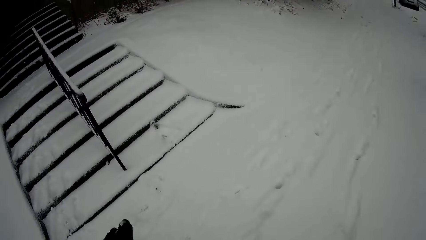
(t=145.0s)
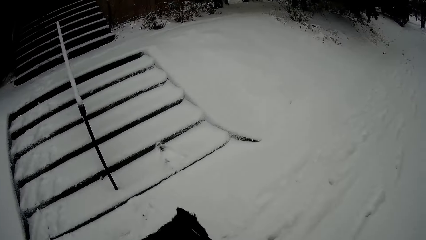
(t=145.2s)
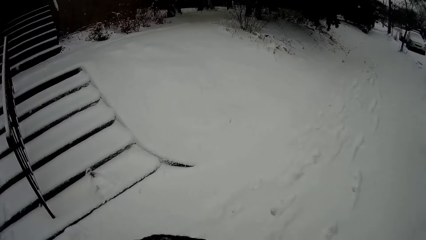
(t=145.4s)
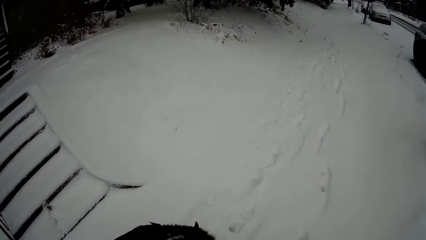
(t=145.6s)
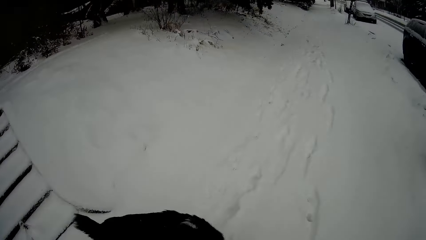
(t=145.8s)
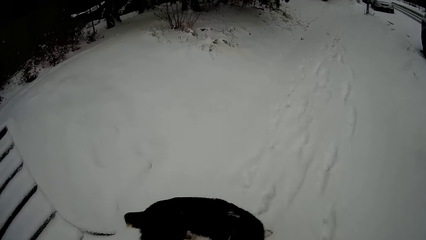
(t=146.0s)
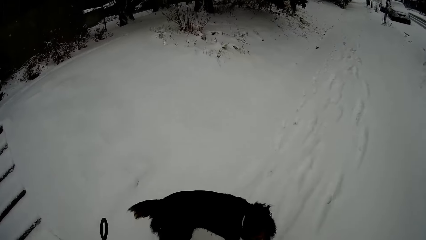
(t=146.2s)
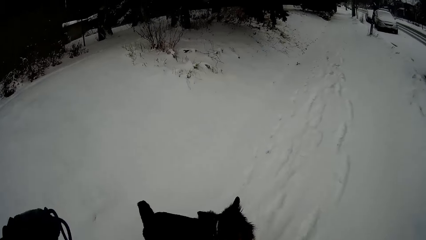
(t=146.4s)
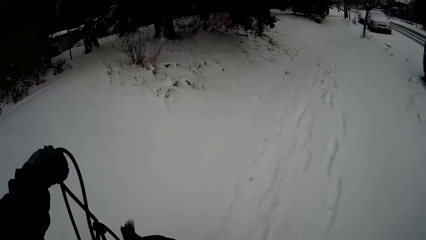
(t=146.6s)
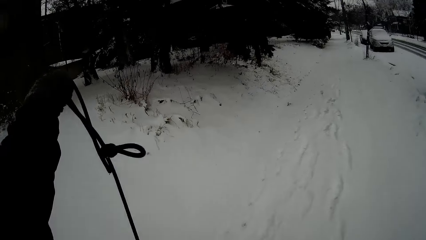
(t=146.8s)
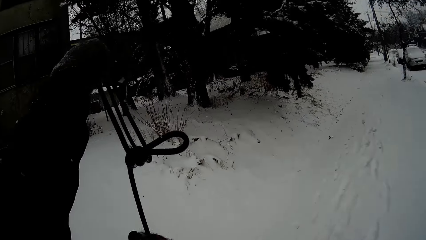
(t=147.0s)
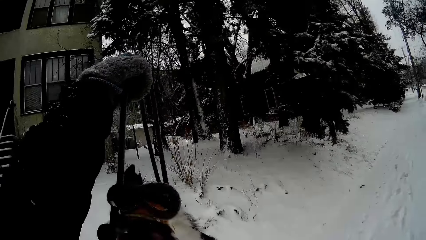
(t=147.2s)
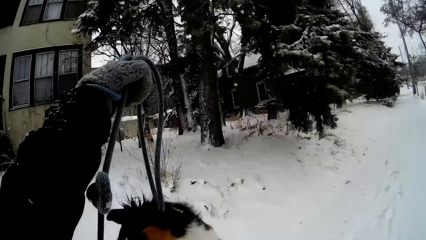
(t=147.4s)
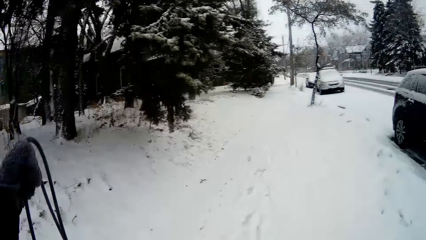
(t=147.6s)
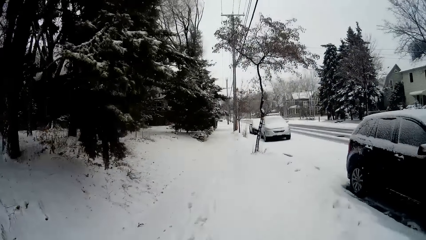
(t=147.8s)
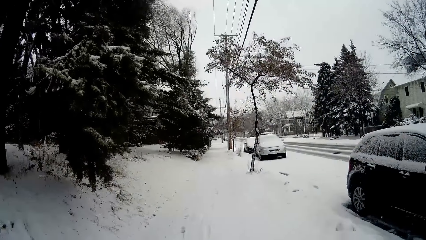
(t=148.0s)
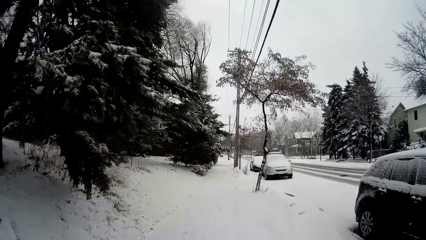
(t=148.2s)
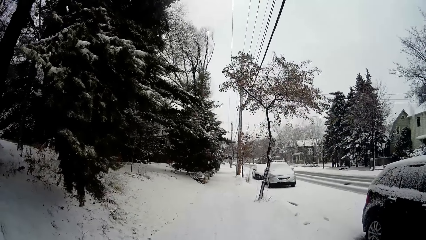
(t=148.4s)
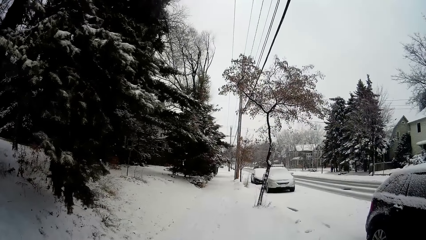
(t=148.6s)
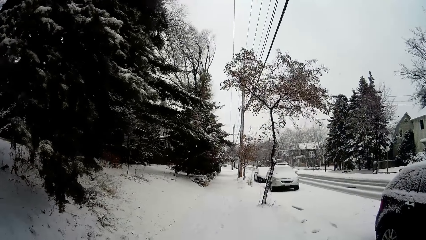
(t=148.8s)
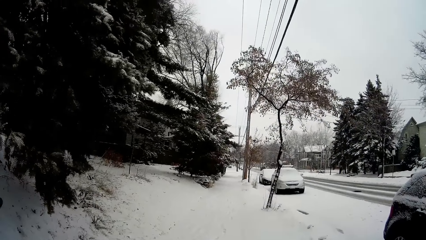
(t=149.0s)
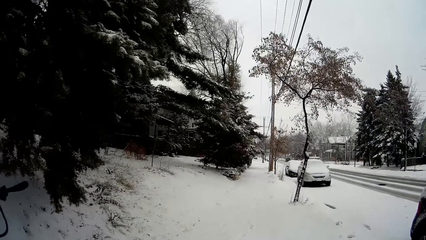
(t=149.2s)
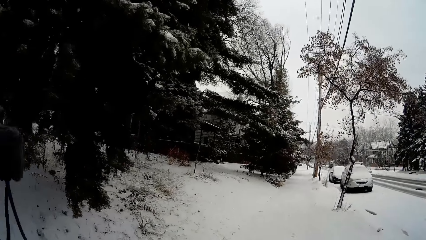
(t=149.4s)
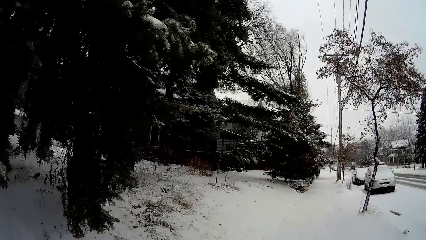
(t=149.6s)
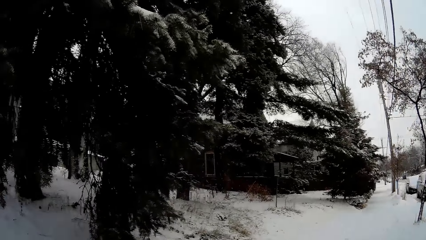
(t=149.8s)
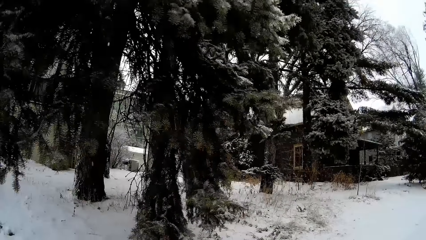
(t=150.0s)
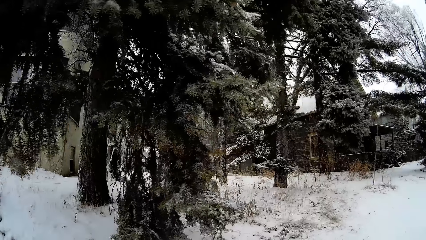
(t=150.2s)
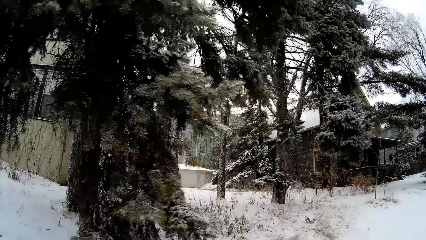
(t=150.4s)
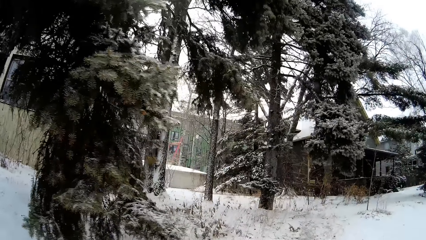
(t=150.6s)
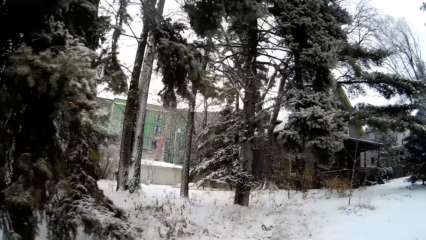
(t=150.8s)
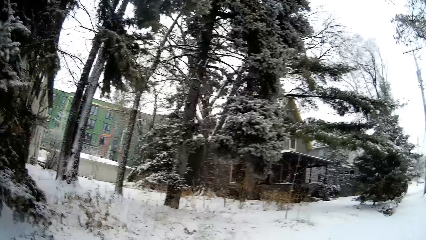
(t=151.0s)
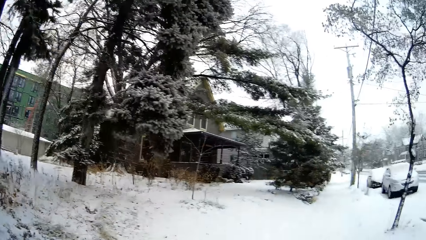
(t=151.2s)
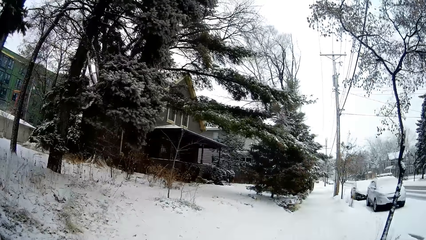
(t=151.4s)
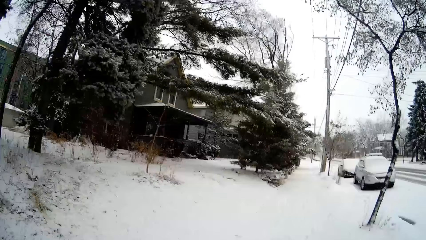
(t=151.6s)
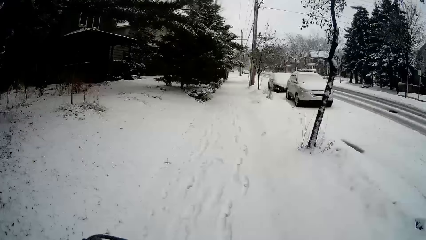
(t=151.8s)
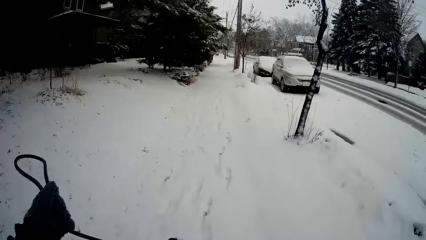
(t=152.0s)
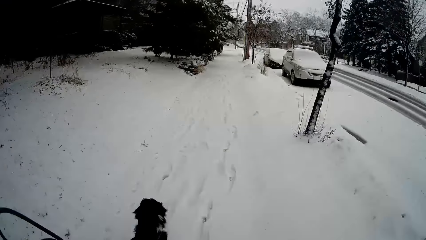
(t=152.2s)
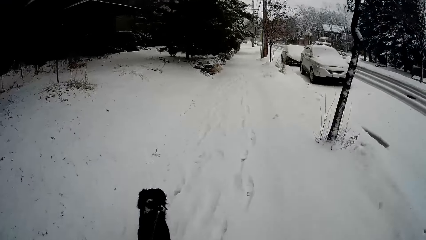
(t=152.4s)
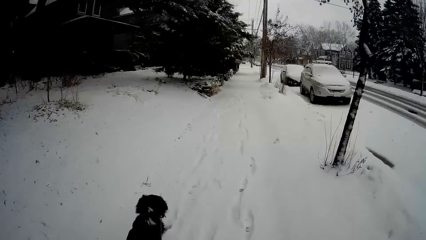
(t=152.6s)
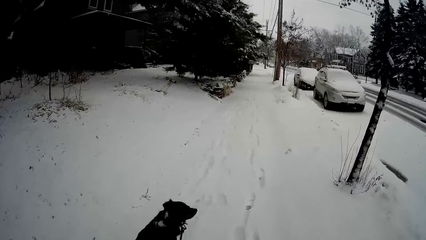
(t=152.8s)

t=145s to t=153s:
The camera wearer raises the dog leash with her left hand. The dog jumps to the dog leash and plays with the dog leash.

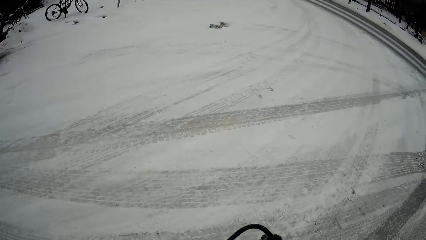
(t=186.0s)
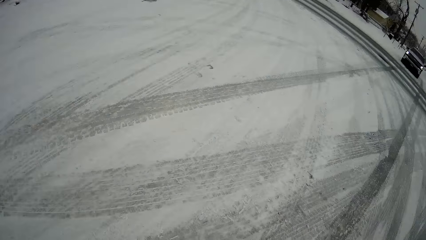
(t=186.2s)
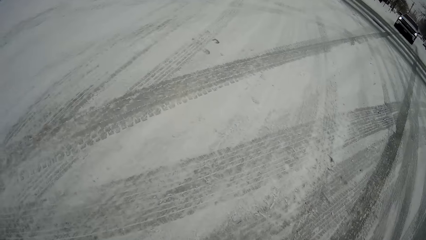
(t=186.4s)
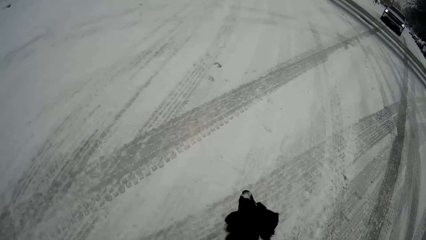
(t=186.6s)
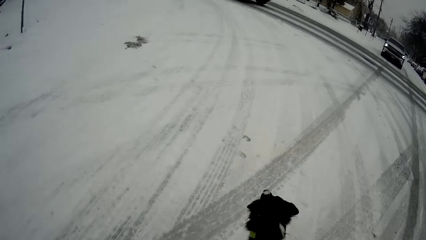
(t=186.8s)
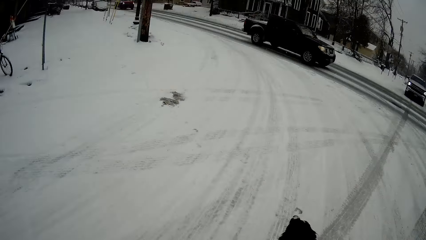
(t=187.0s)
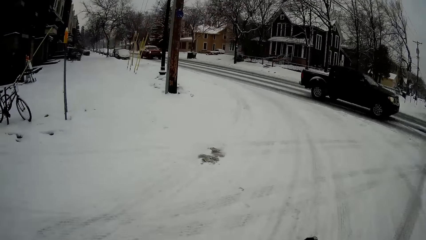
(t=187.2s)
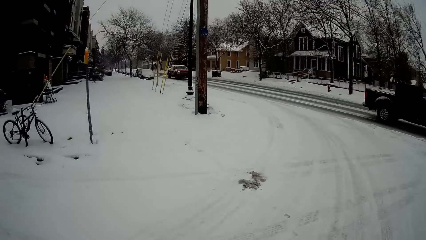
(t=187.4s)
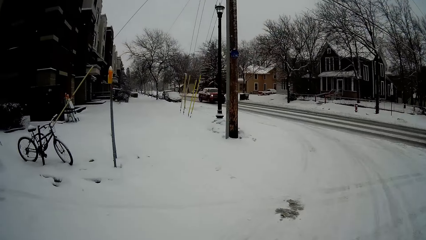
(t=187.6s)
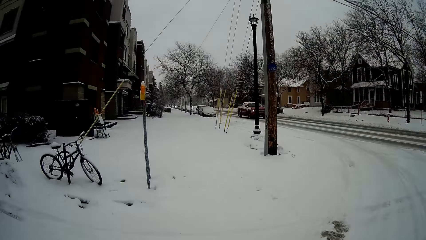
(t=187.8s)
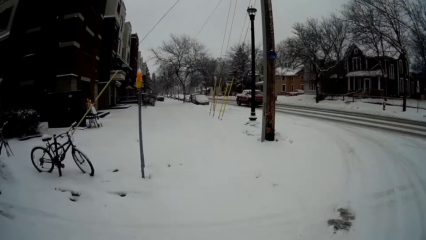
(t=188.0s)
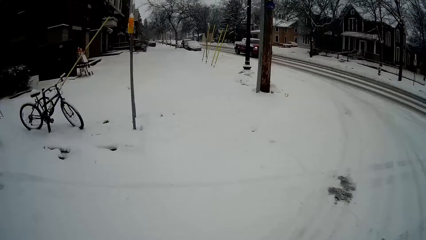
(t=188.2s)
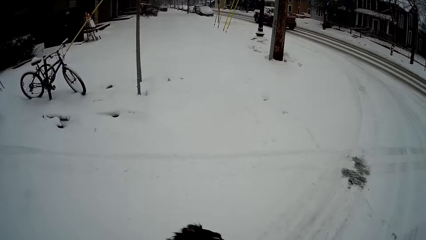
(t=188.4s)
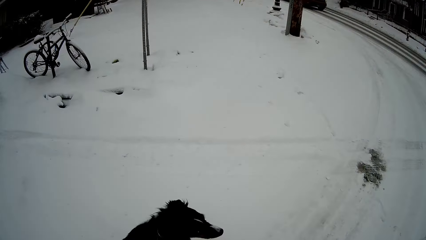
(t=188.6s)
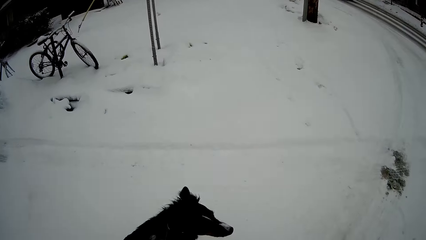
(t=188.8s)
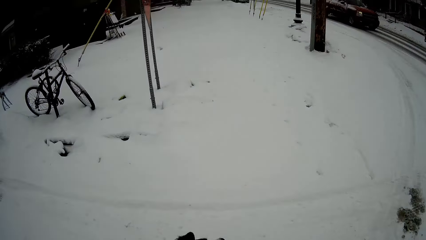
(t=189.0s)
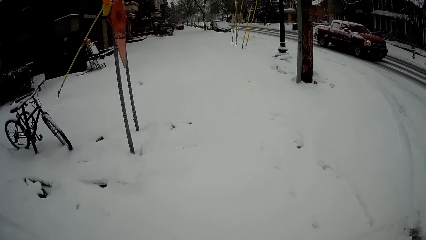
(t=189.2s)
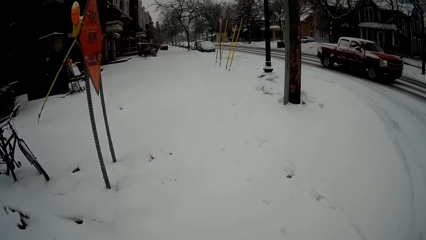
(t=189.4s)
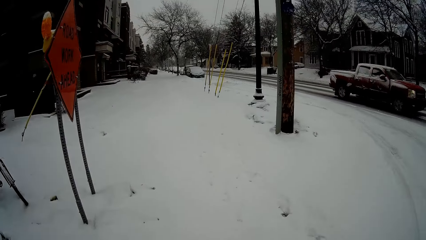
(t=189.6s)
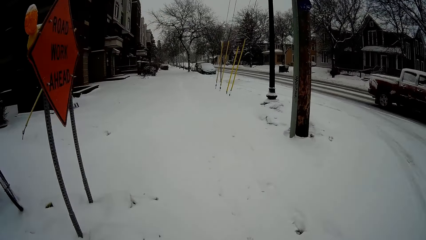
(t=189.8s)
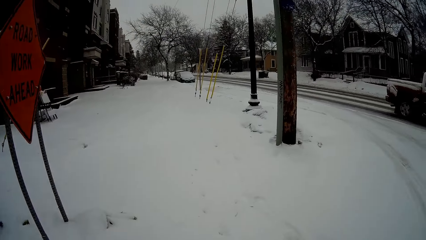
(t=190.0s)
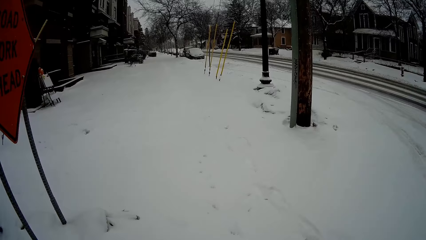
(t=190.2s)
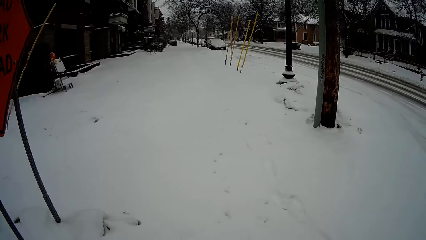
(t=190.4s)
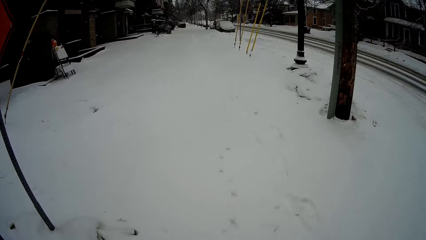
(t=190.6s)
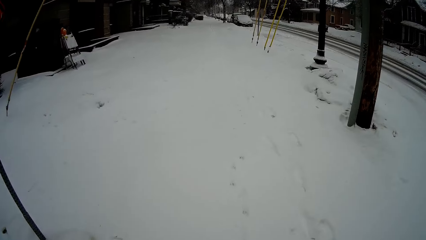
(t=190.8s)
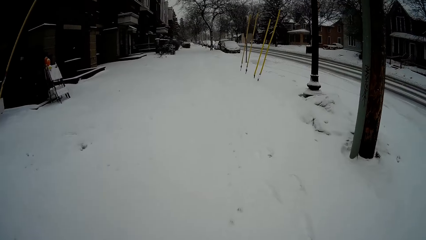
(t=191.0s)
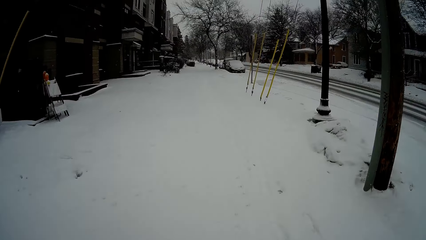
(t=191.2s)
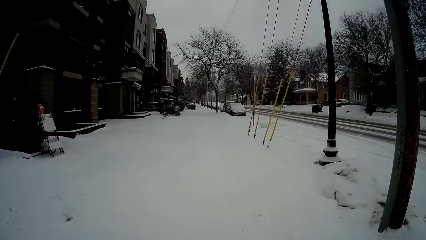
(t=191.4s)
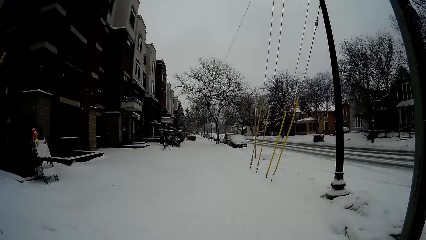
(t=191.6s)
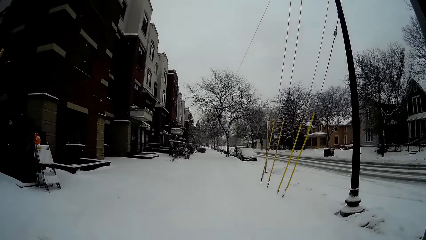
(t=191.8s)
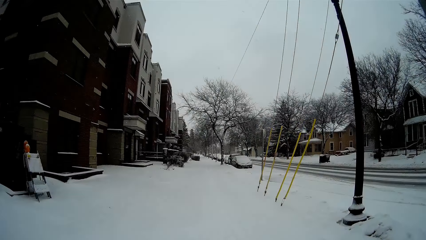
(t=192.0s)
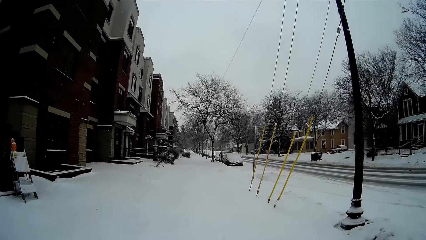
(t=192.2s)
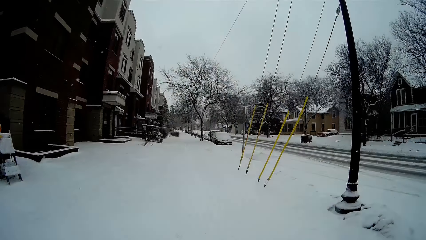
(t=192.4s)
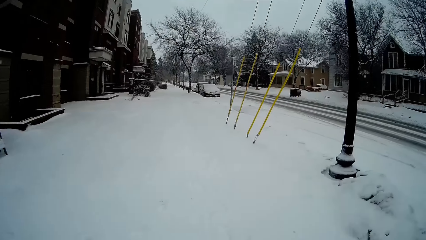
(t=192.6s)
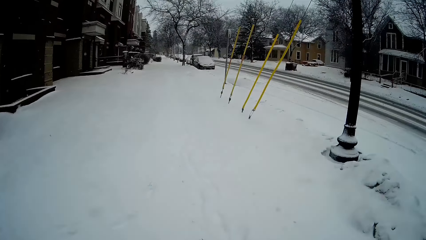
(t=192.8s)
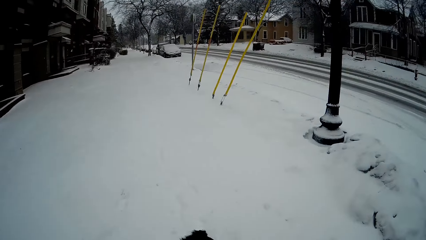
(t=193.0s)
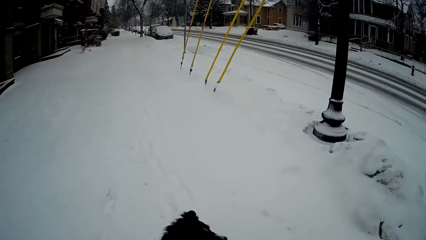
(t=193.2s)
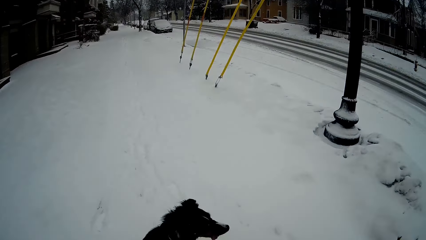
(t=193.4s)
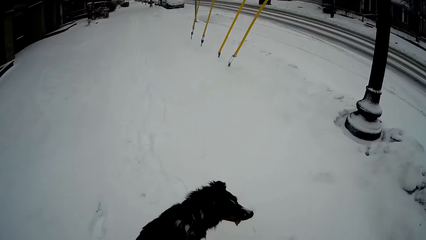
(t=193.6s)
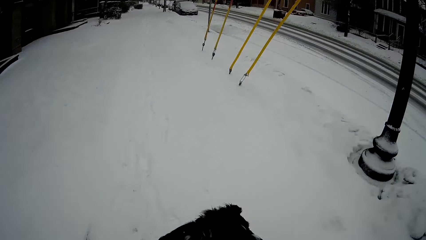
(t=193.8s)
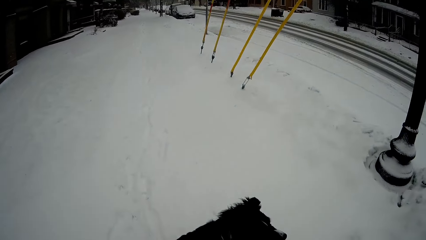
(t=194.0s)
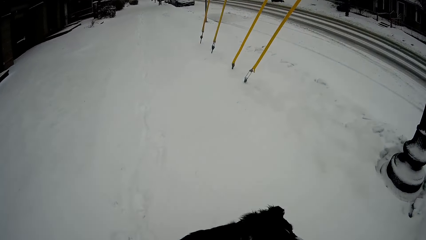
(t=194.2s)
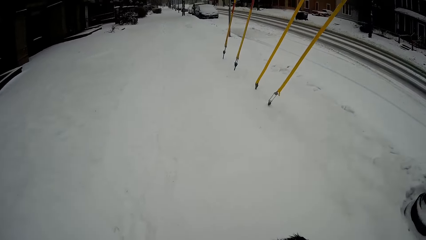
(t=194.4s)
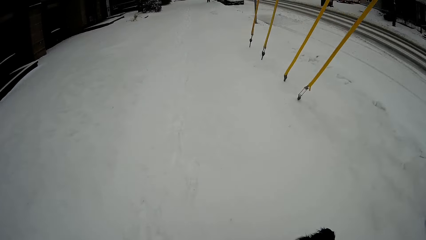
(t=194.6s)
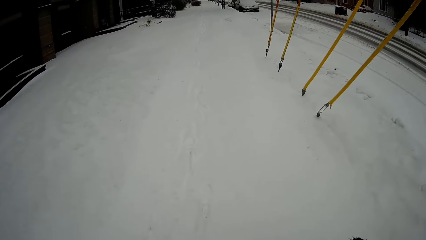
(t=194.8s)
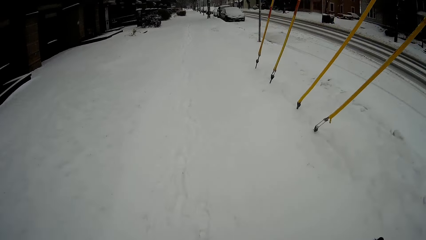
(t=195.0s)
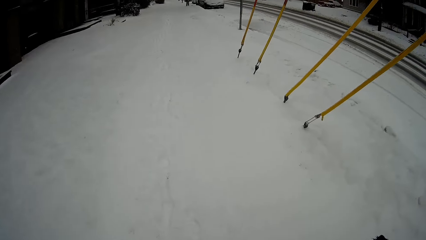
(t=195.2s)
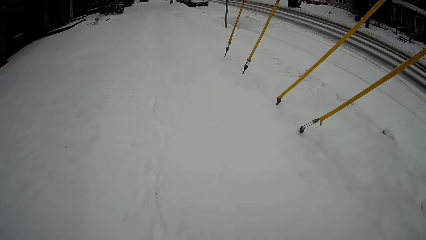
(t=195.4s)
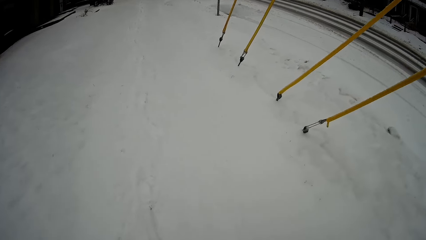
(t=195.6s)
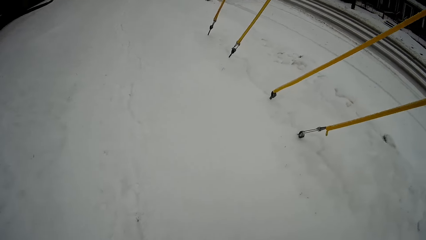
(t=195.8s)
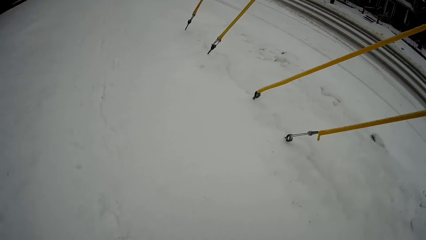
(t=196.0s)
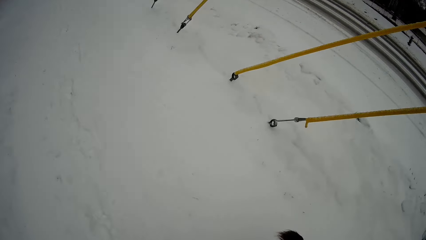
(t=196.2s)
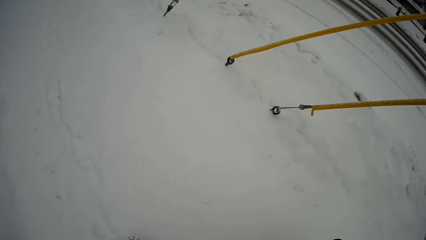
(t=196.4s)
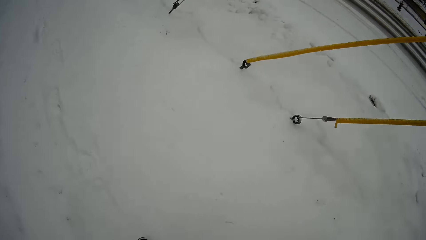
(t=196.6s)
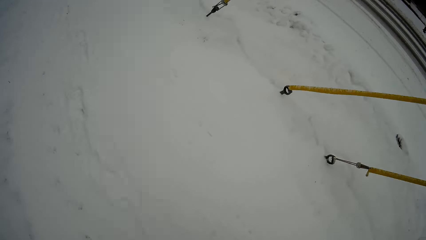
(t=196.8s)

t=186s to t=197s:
A black pick-up truck drives by the camera wearer. The camera wearer walks a dog on a leash. A red pick-up truck drives by them.
